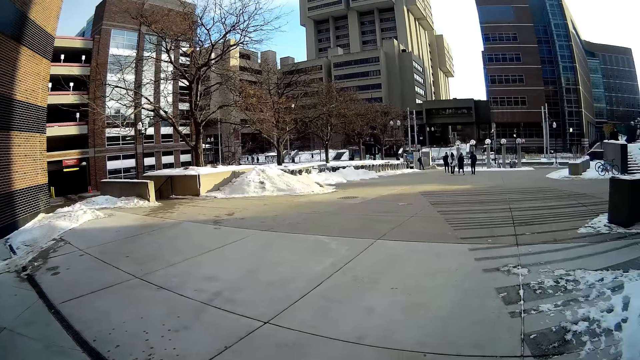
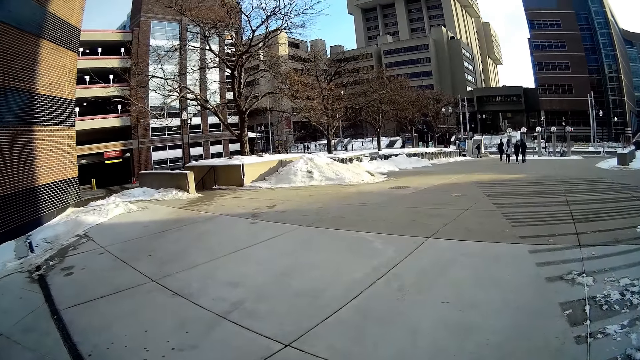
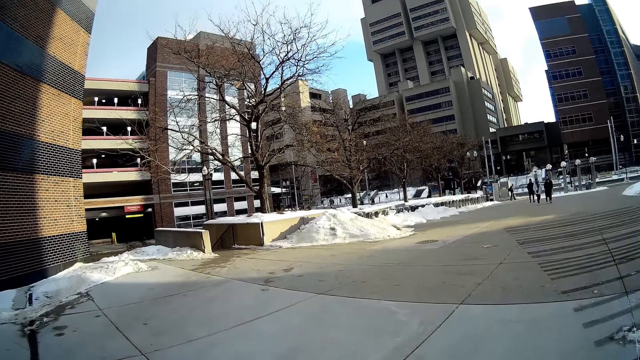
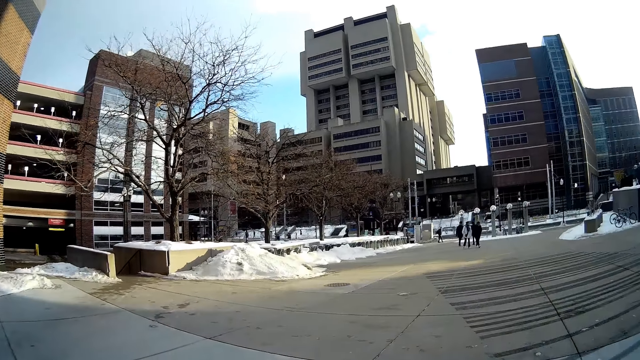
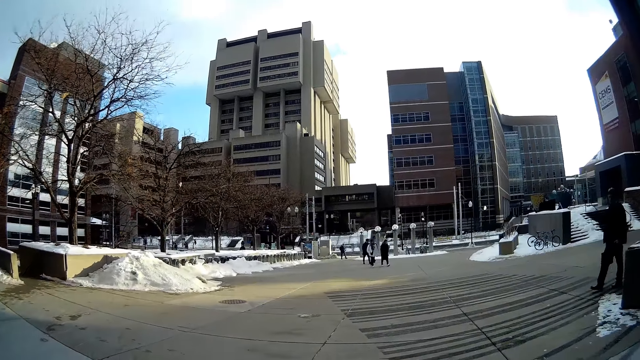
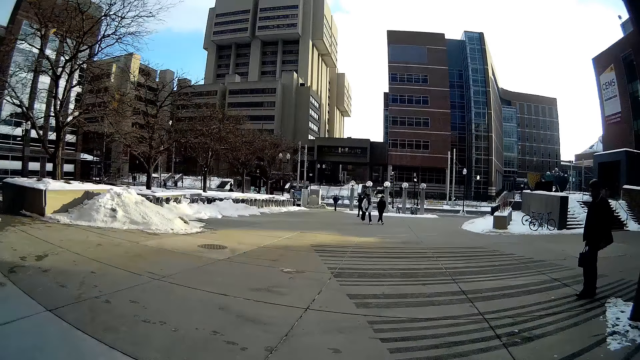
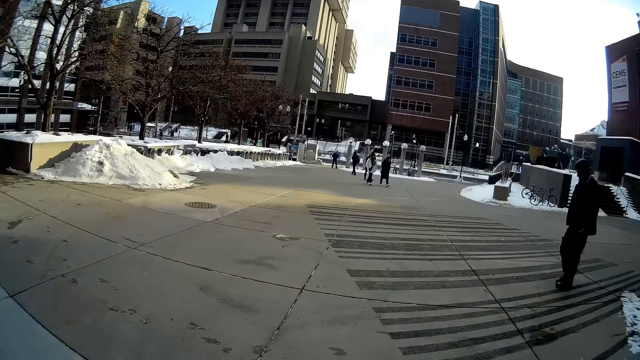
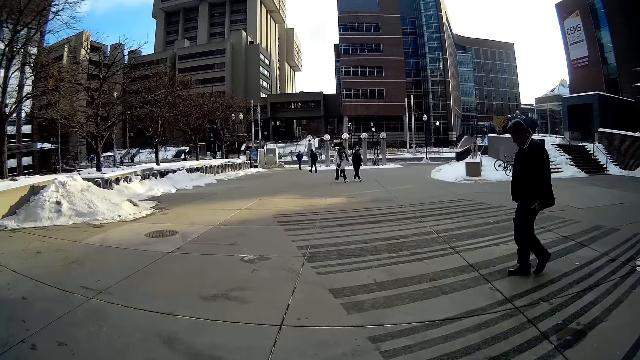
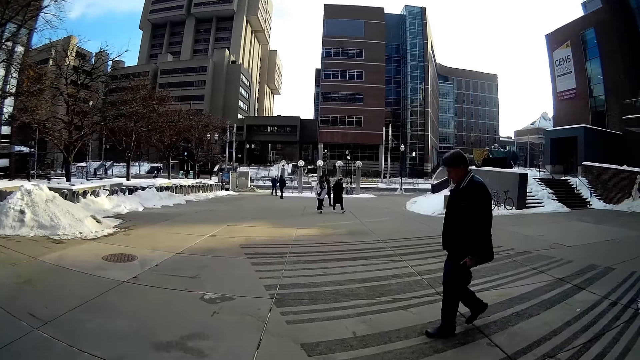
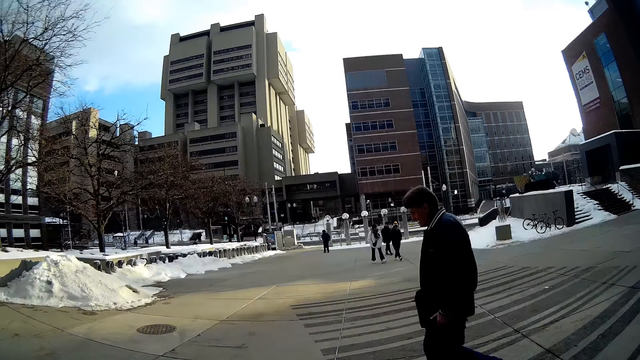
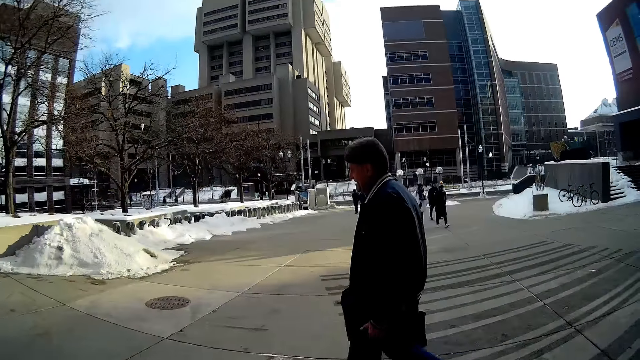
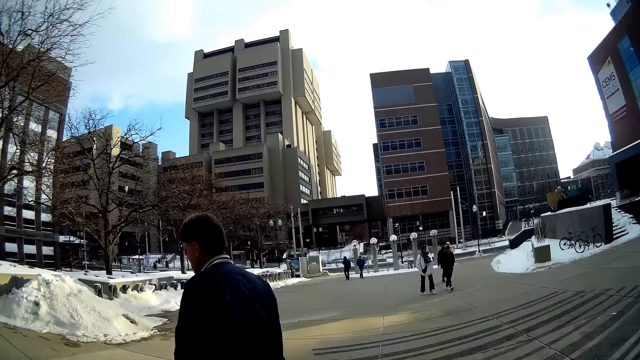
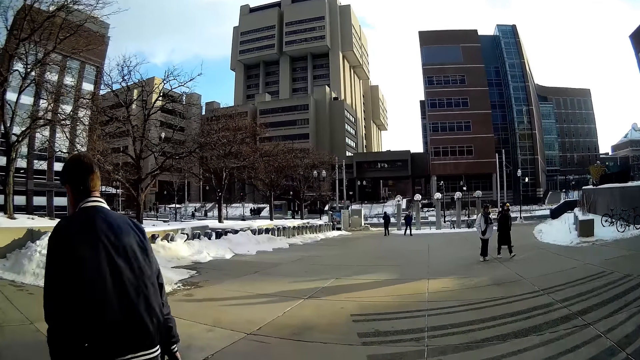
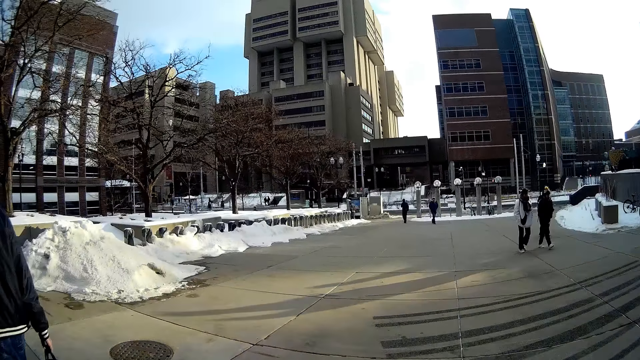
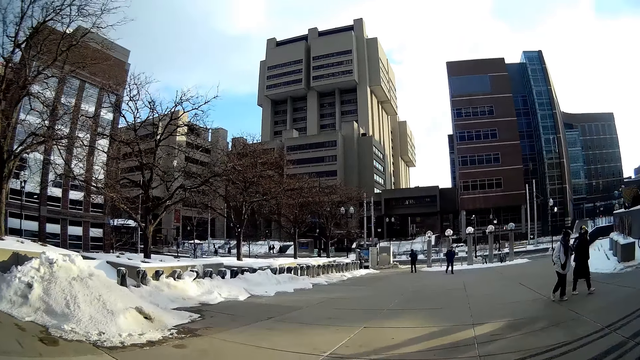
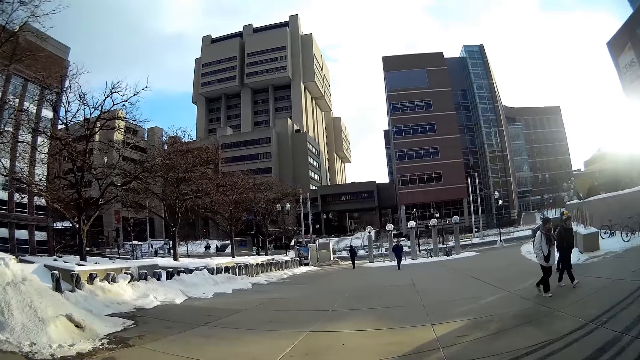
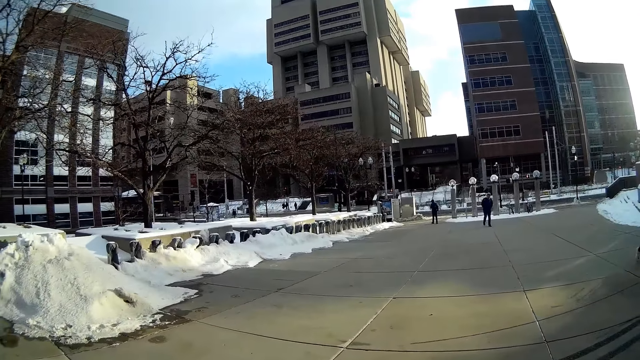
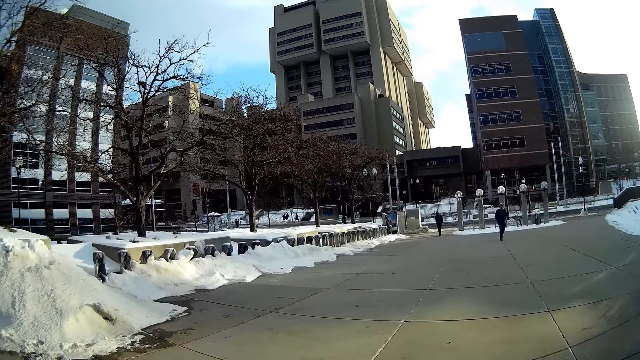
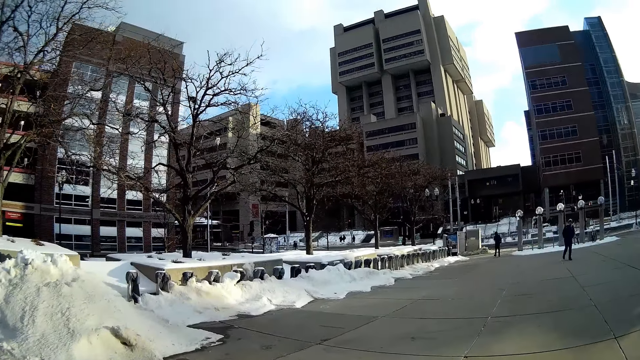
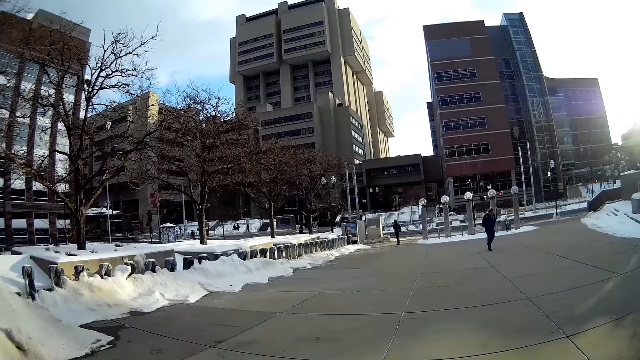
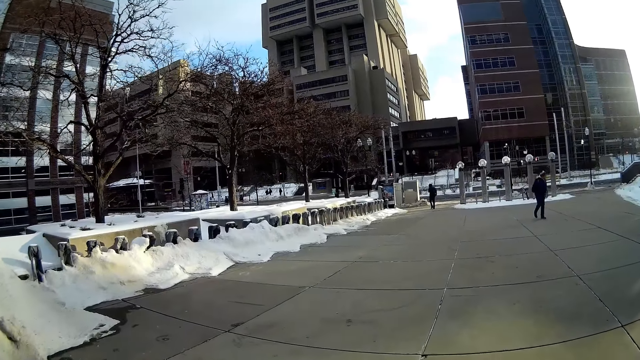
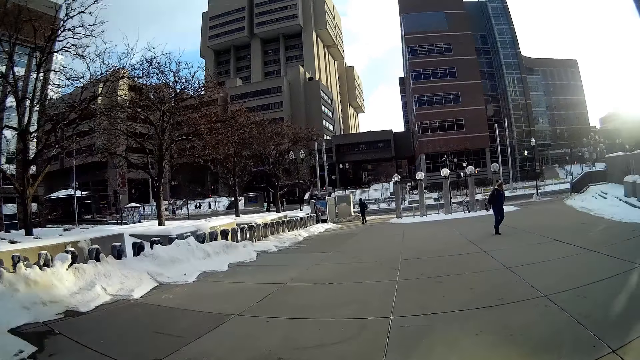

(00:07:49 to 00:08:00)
The man walks past the camera wearer.

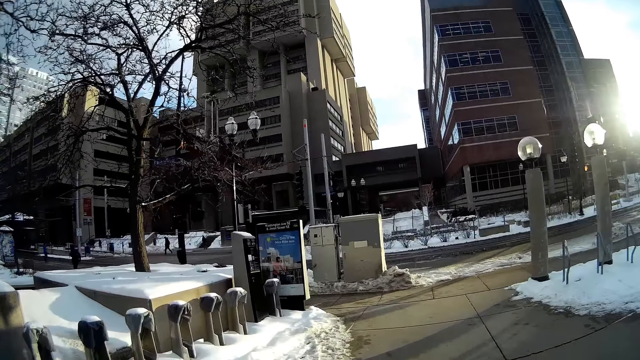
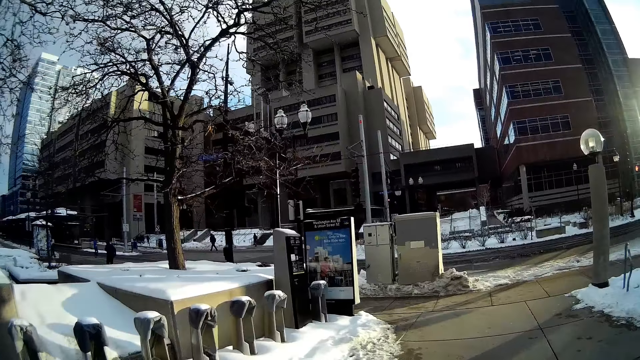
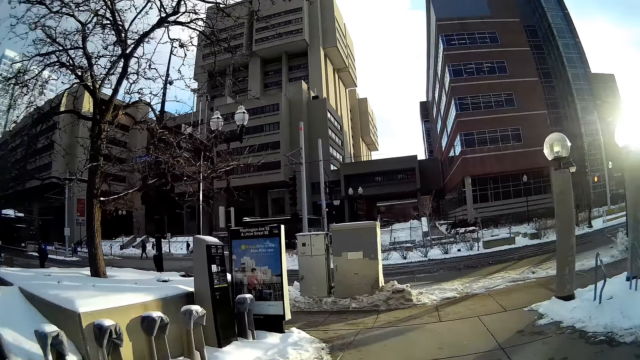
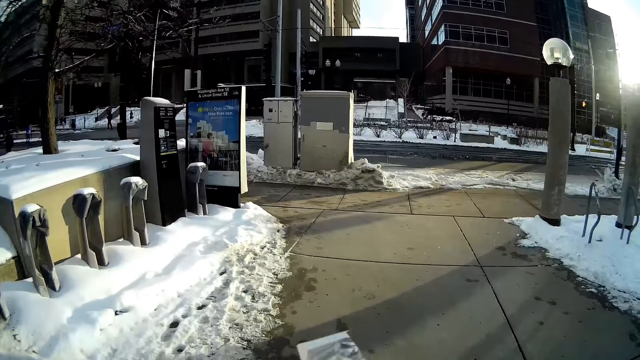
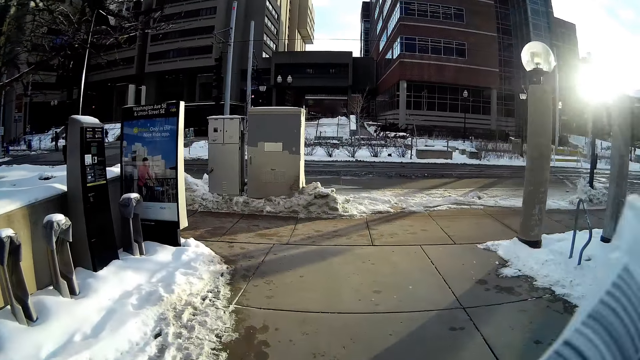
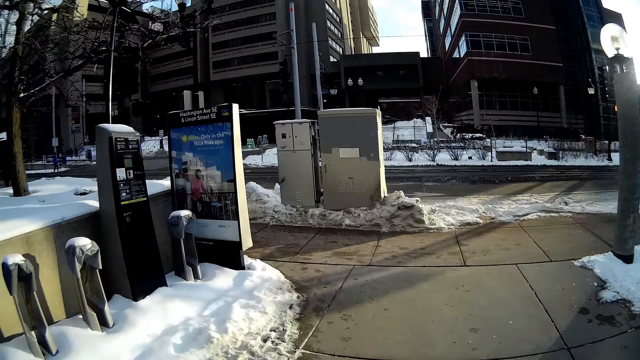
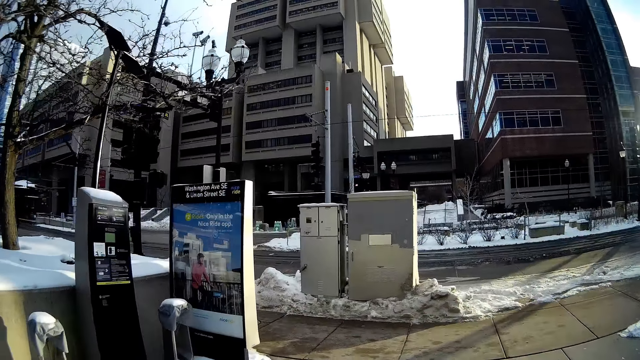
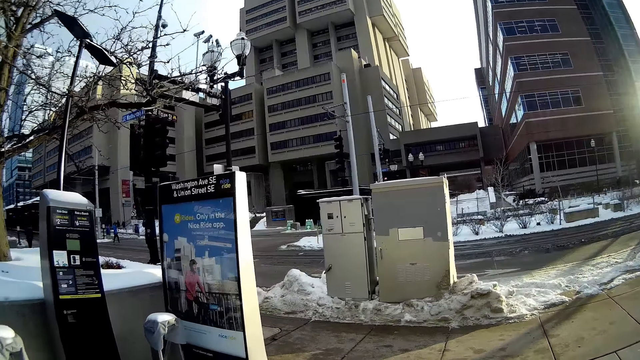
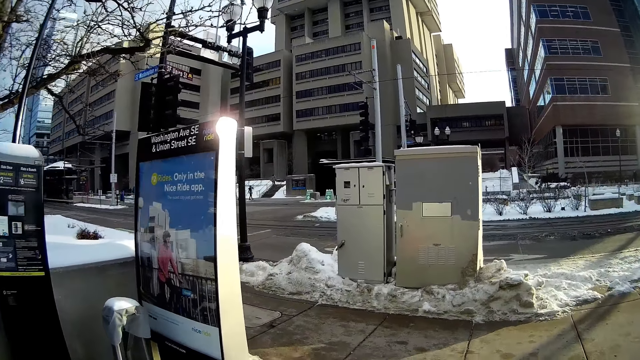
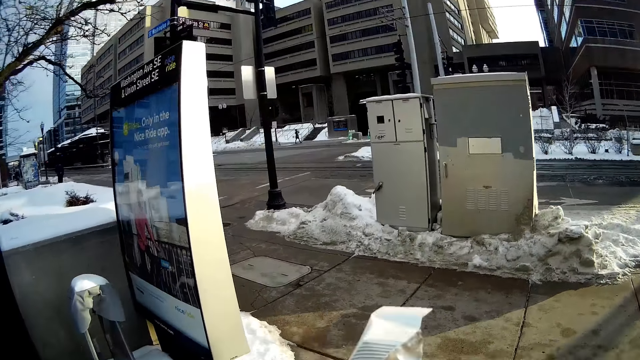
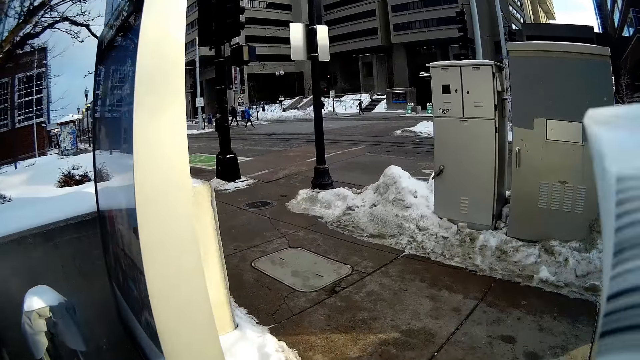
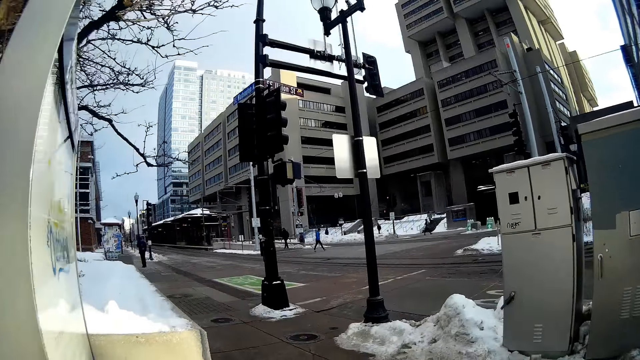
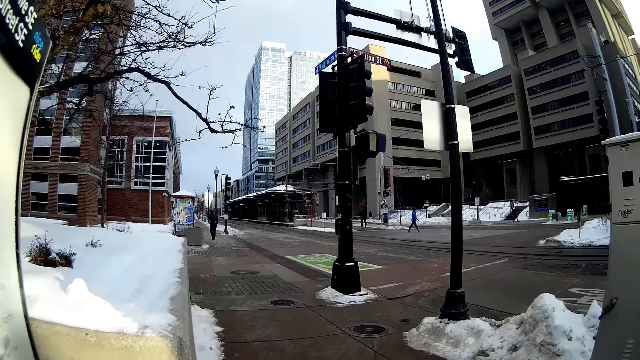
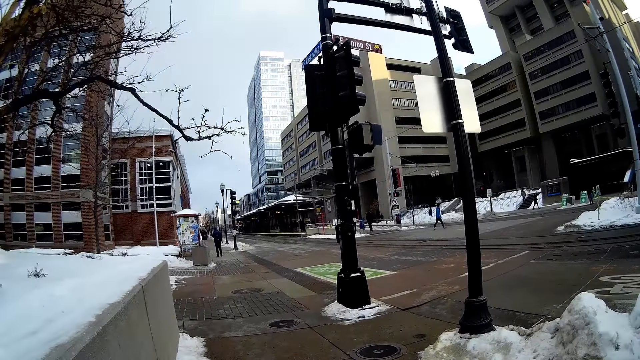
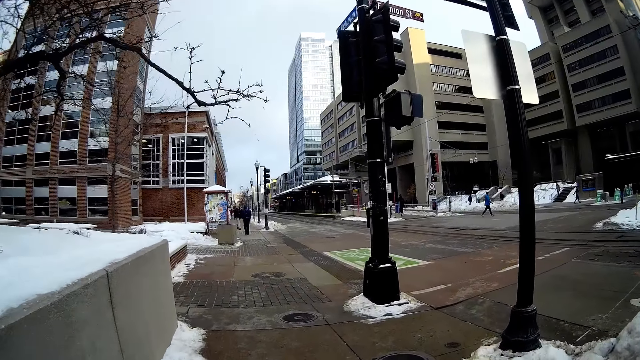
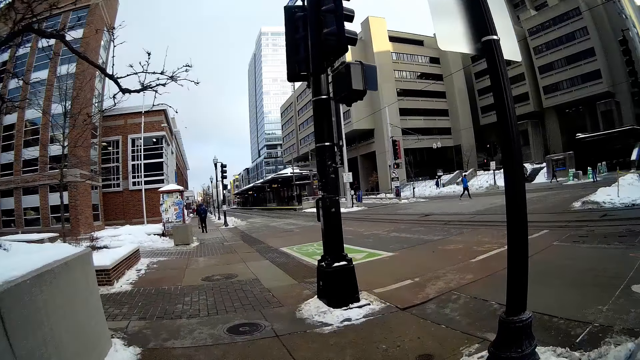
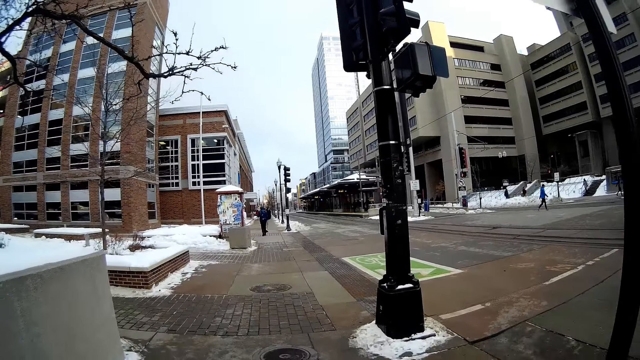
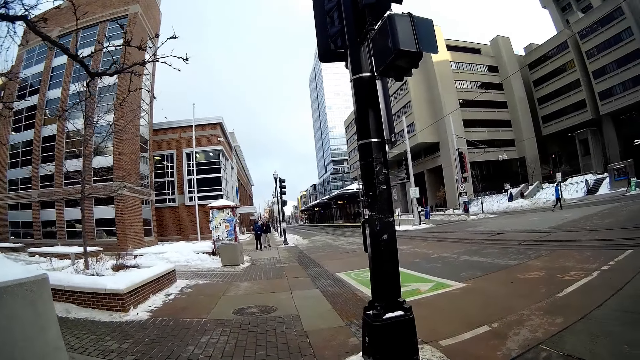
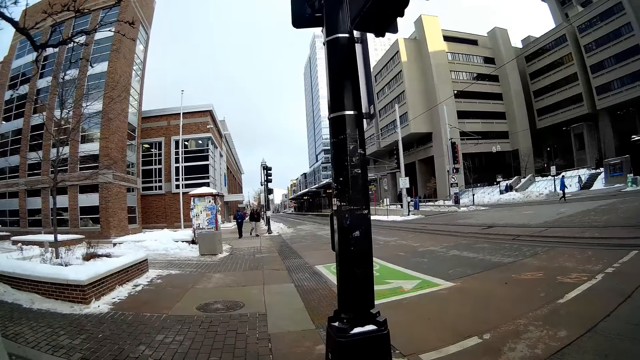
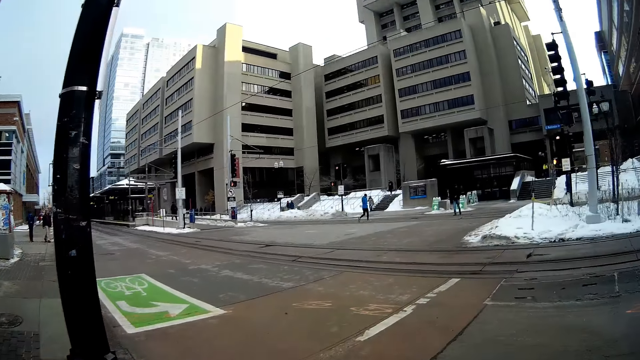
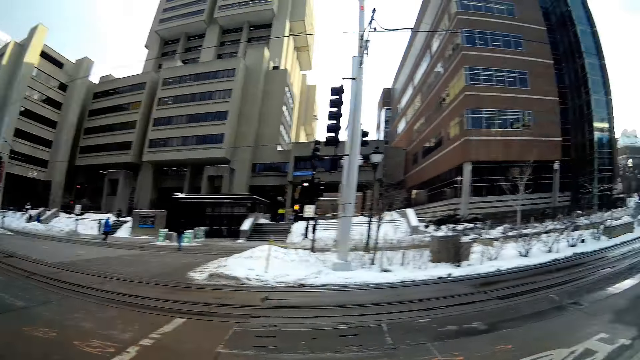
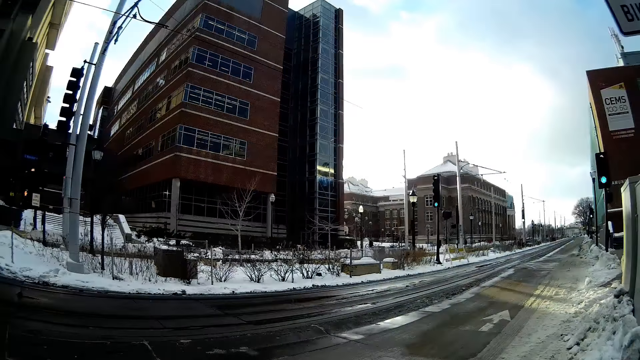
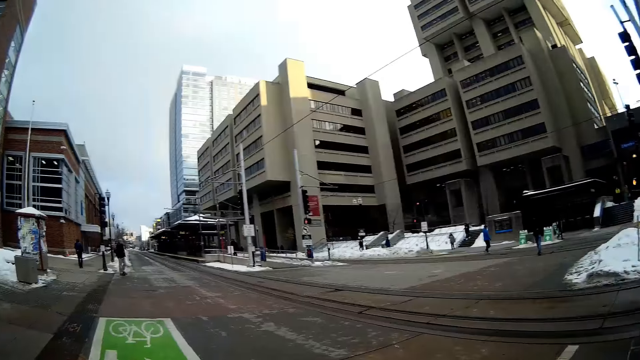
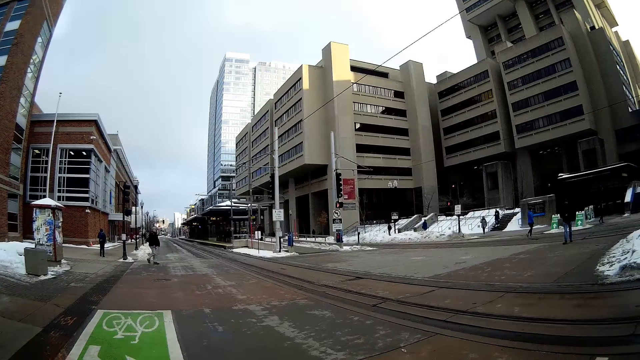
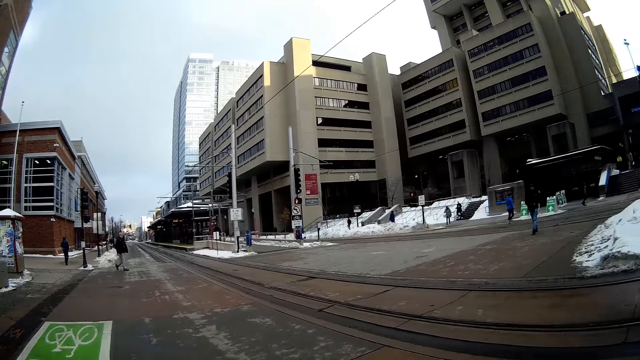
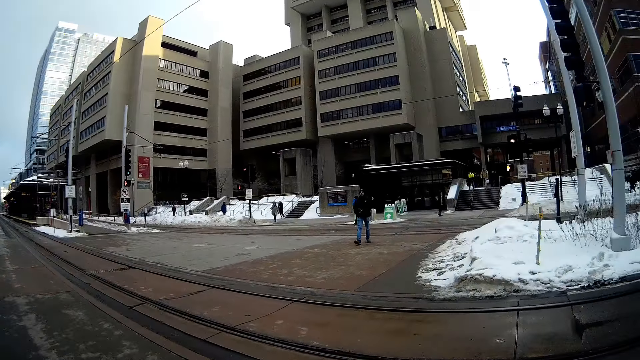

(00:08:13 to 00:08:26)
The camera wearer lifts something. He walks around. He shakes a paper bag with his right hand. He walks around.
